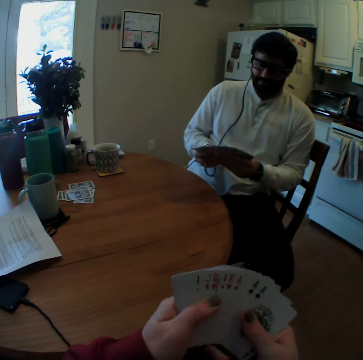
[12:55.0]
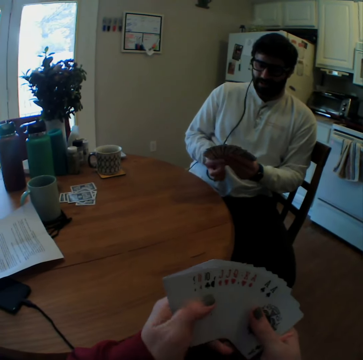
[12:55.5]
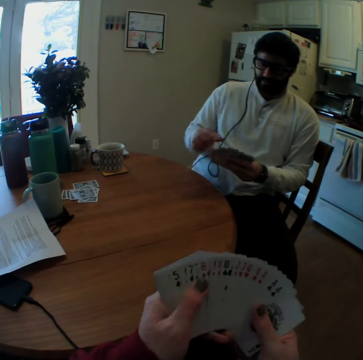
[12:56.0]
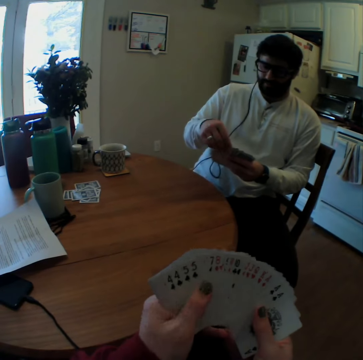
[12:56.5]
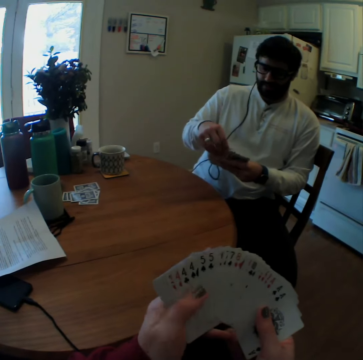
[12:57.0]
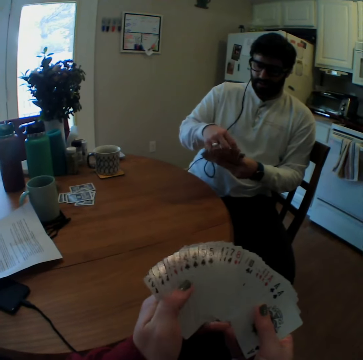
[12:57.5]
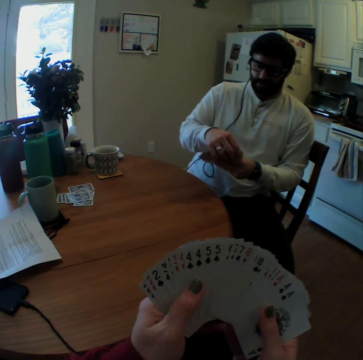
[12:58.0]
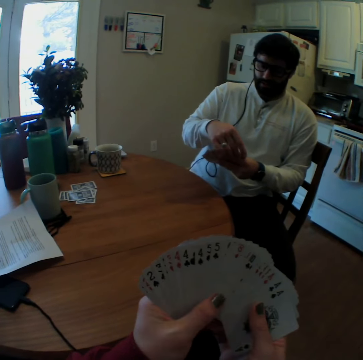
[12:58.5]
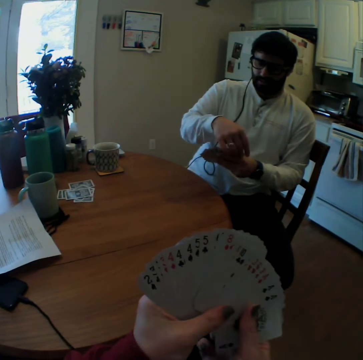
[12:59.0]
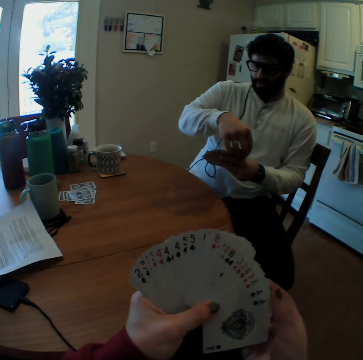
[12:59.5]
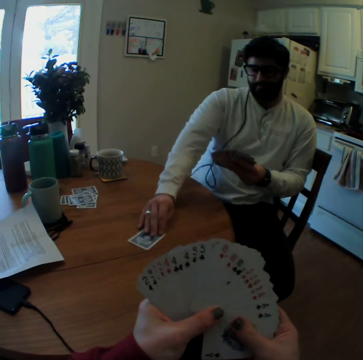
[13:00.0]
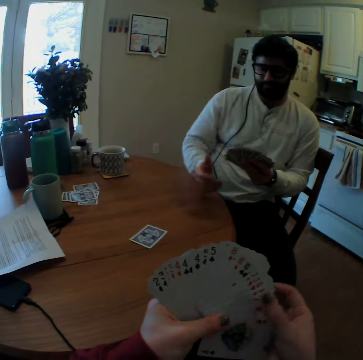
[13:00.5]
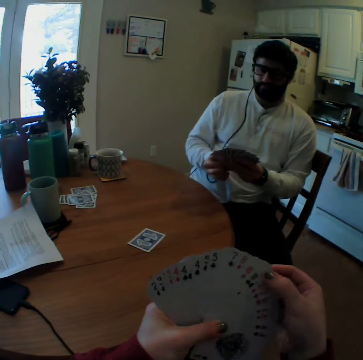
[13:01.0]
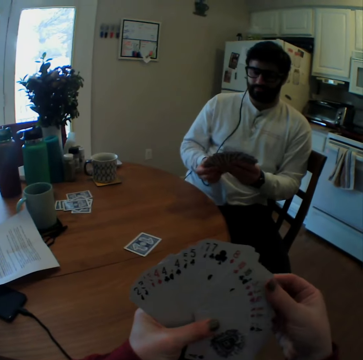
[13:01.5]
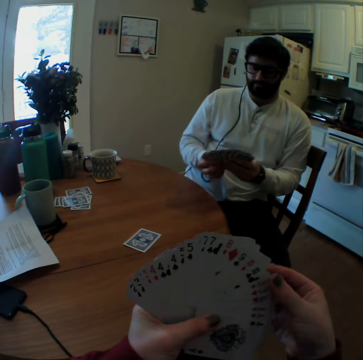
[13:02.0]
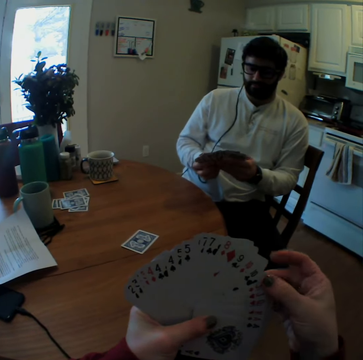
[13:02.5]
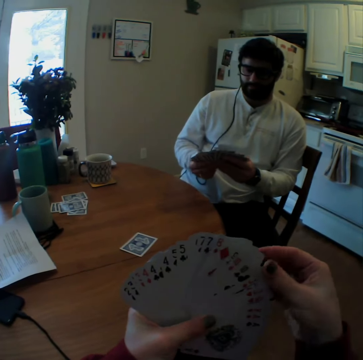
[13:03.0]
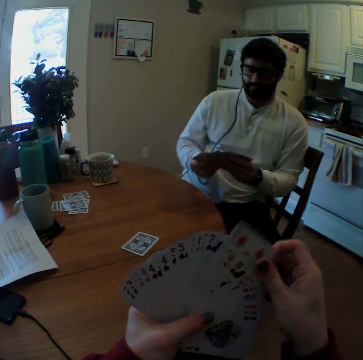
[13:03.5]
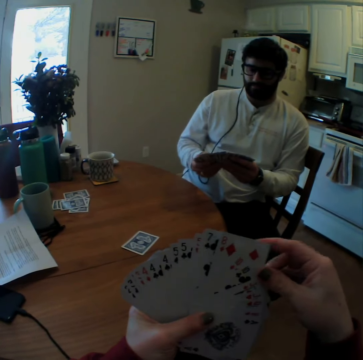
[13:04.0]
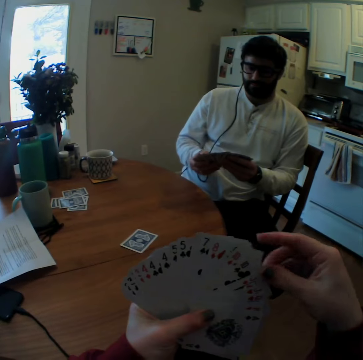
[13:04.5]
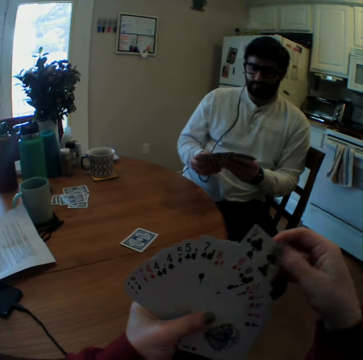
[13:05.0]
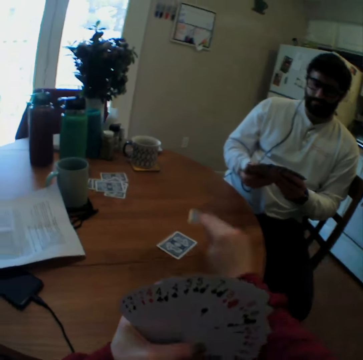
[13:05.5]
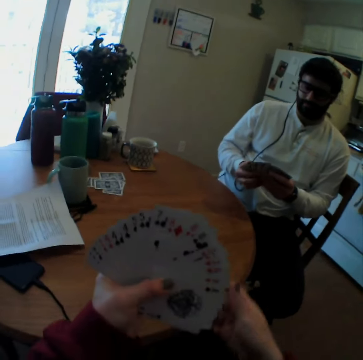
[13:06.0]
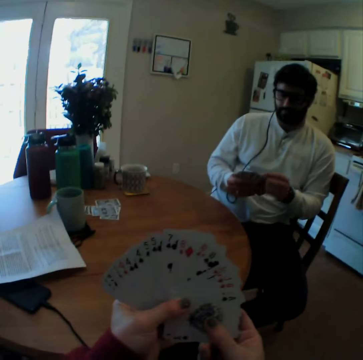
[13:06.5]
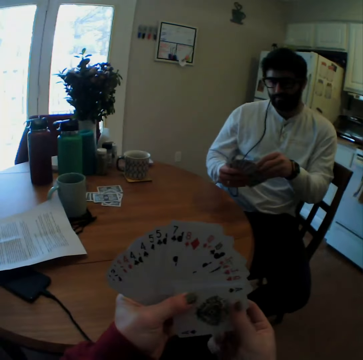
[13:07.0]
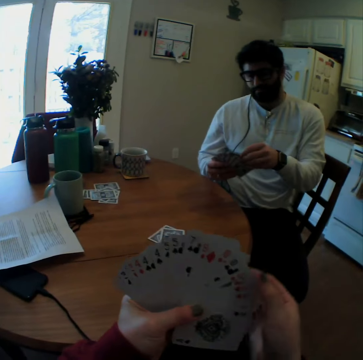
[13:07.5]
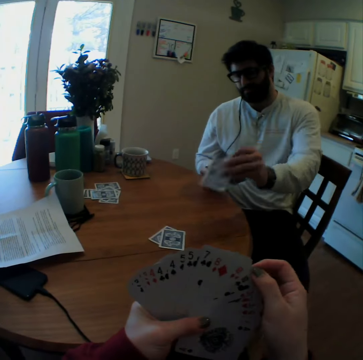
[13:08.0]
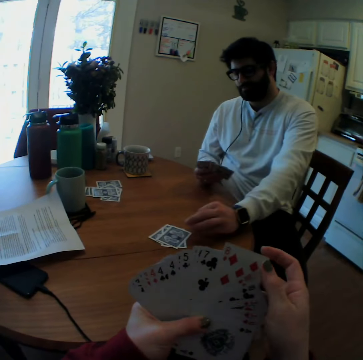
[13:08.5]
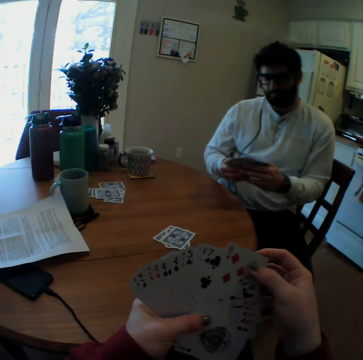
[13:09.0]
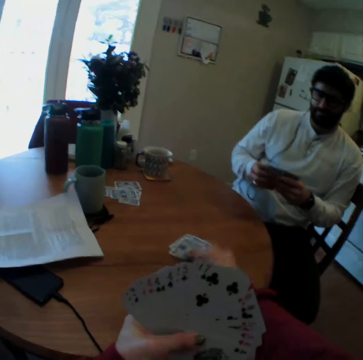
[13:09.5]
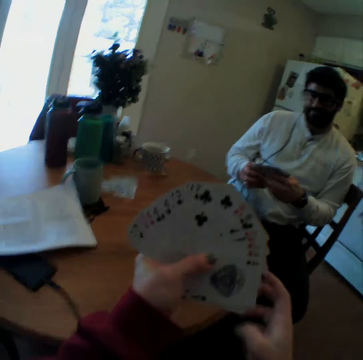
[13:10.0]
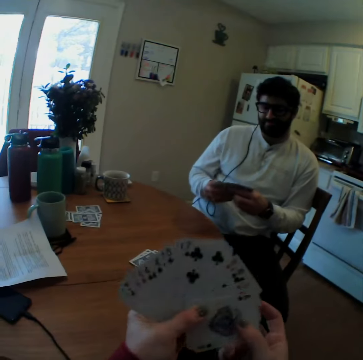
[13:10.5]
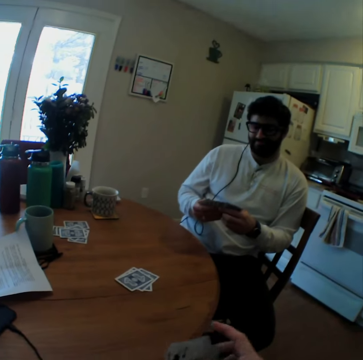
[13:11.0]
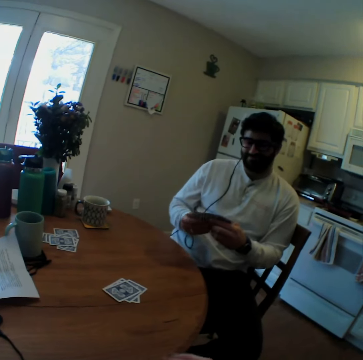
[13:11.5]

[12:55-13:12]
The camera wearer speaks. A man plays card games with the camera wearer. The man puts a card on a table. The camera wearer puts a card on the table. The man puts a card on the table. The camera wearer puts a card on the table.

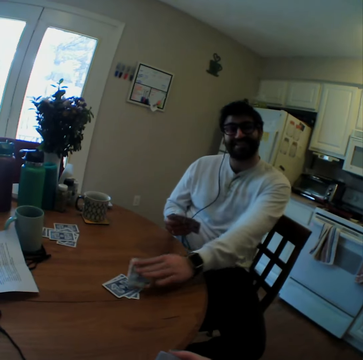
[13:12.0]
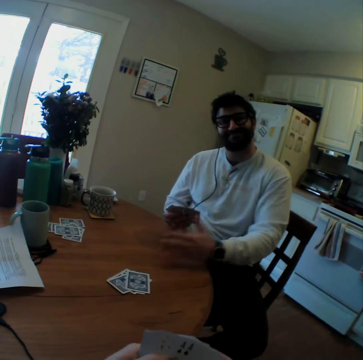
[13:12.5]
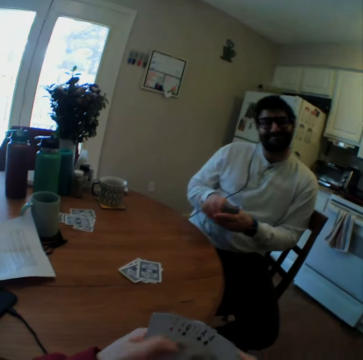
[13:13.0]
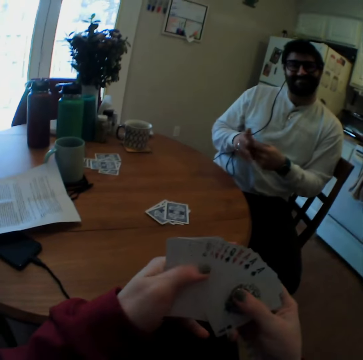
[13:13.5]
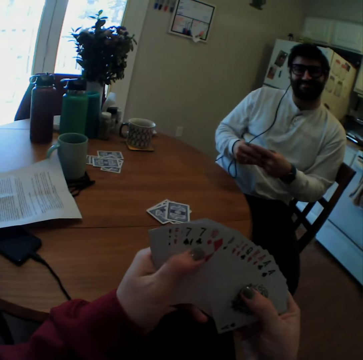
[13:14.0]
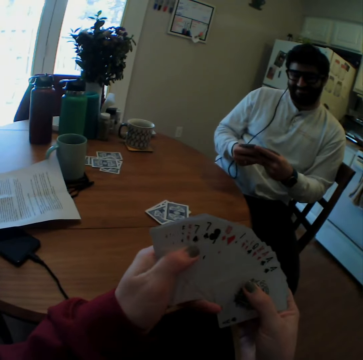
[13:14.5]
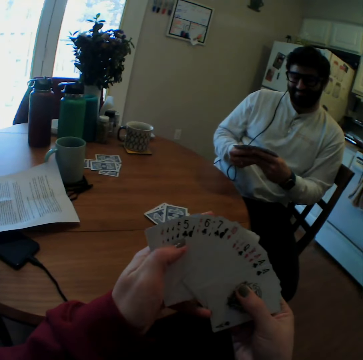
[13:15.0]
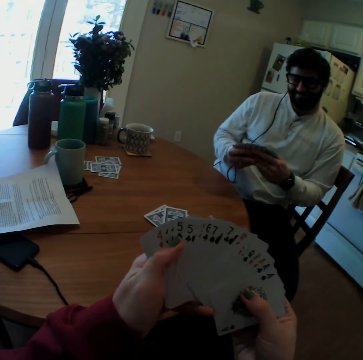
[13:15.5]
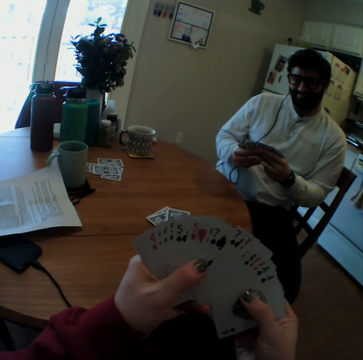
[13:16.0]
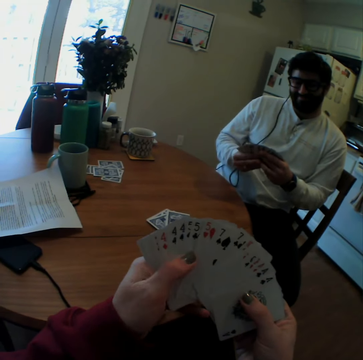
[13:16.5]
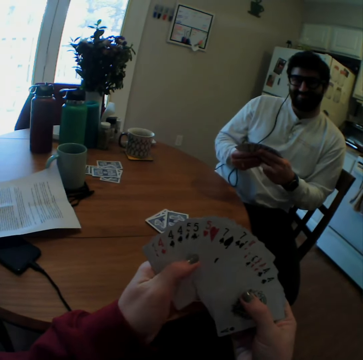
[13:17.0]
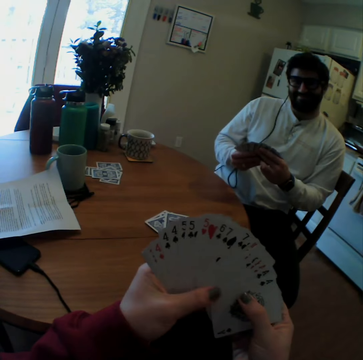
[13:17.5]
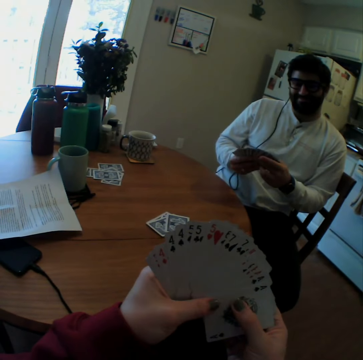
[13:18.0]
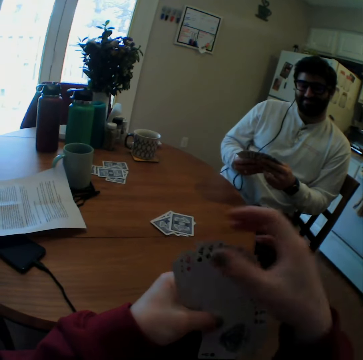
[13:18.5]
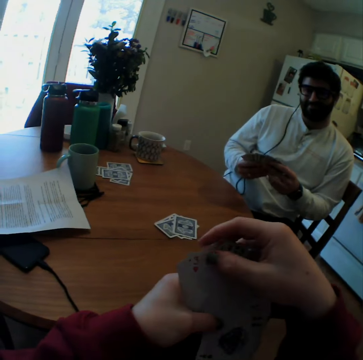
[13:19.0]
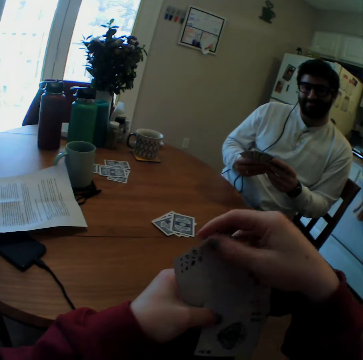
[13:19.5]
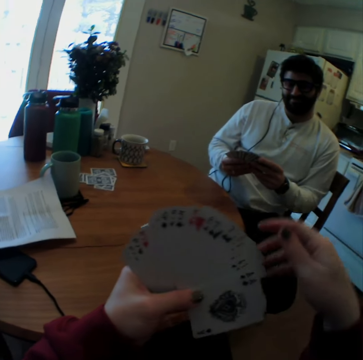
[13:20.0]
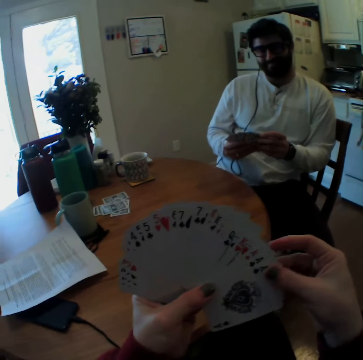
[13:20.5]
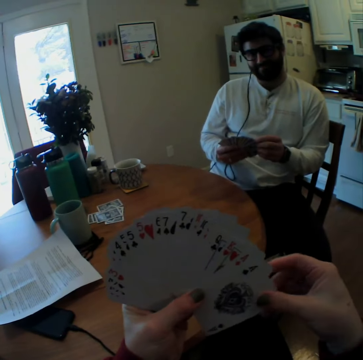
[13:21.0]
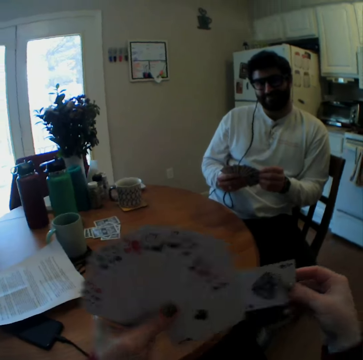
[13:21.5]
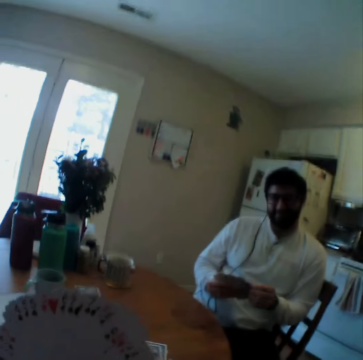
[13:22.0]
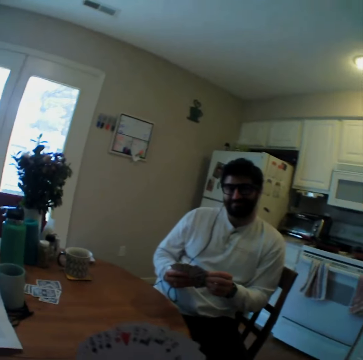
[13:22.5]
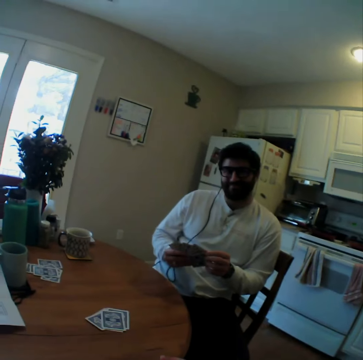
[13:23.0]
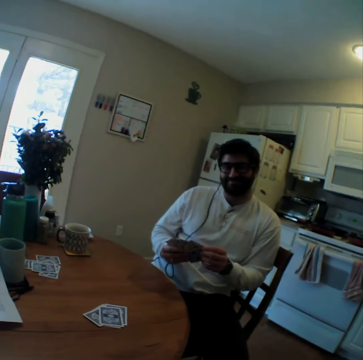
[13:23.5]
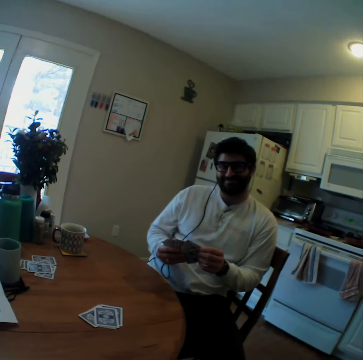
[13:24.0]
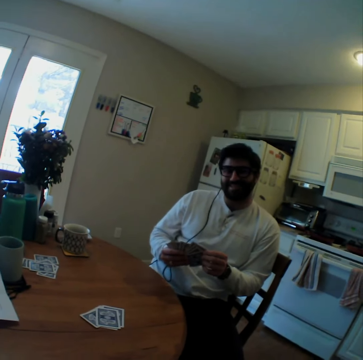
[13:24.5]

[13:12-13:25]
A man puts a card on a table. The man smiles. The man looks at the camera wearer. The camera wearer puts a card on the table.

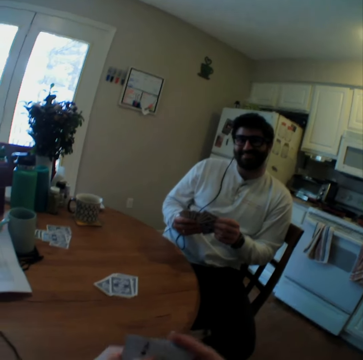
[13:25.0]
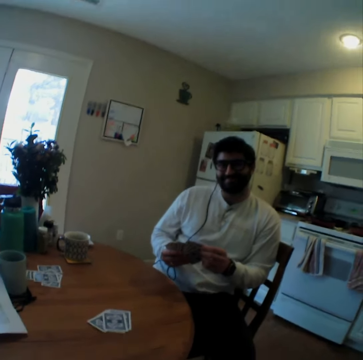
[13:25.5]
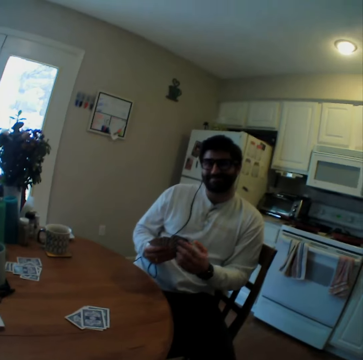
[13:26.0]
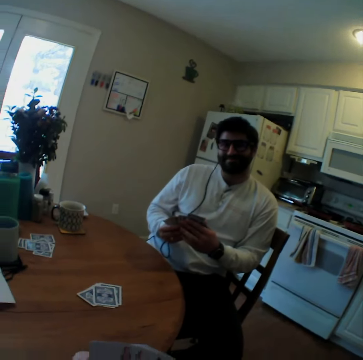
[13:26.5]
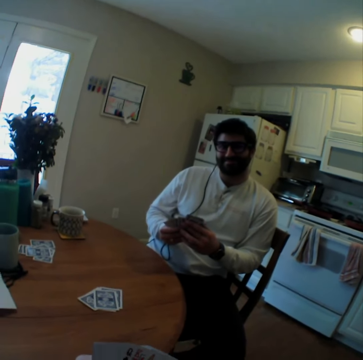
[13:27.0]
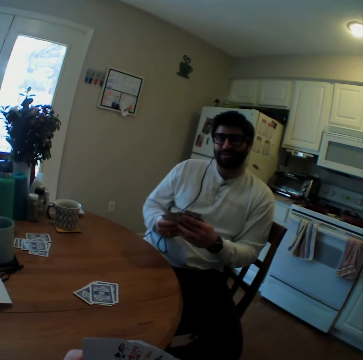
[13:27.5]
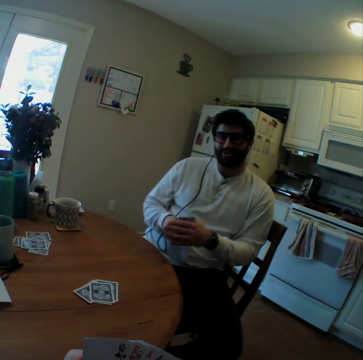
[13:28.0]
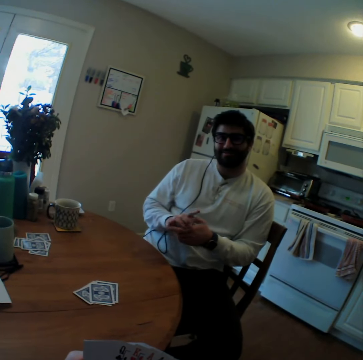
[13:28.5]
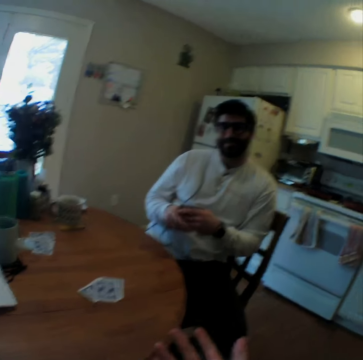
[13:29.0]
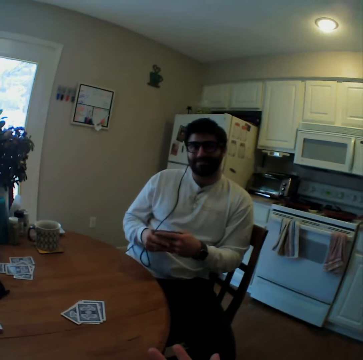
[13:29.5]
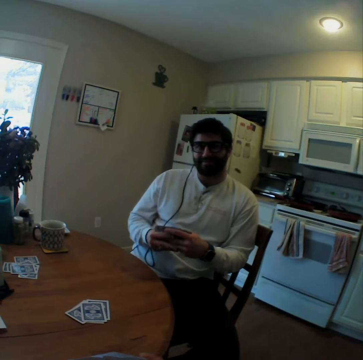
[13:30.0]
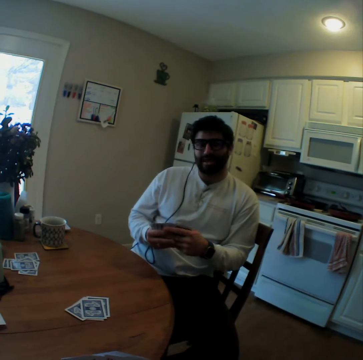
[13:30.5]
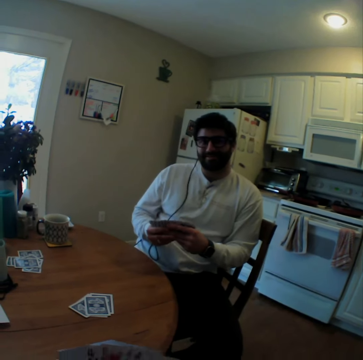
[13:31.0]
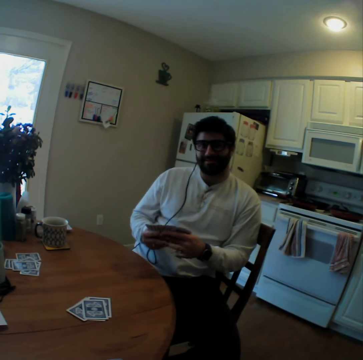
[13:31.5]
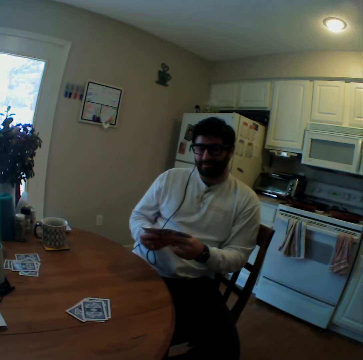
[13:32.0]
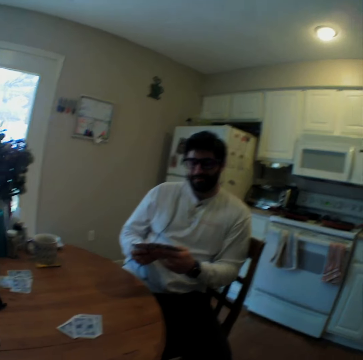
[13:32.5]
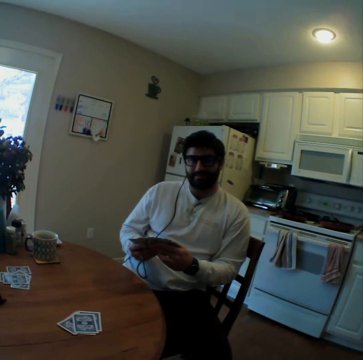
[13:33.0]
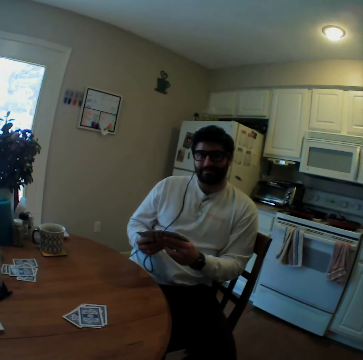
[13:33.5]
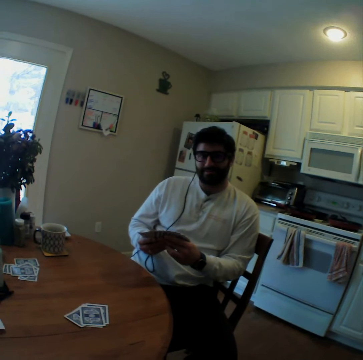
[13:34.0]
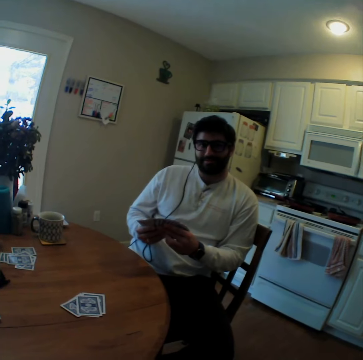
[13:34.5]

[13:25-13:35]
A man speaks. The camera wearer speaks.
